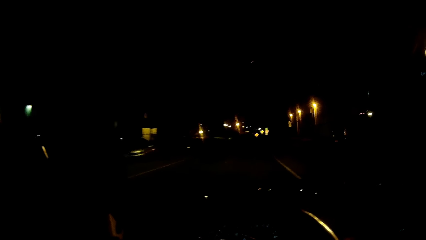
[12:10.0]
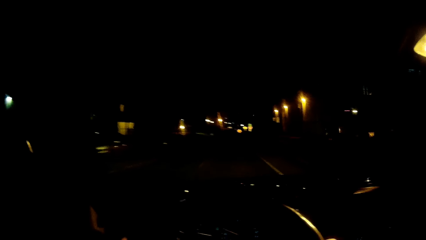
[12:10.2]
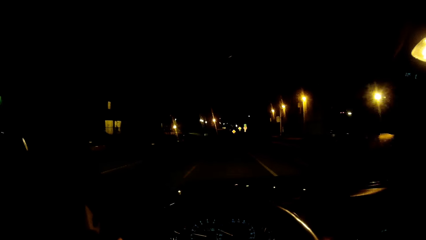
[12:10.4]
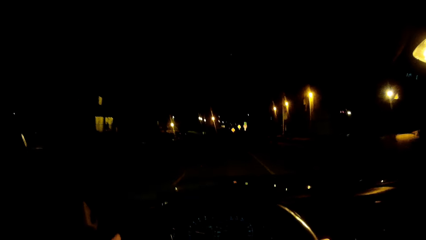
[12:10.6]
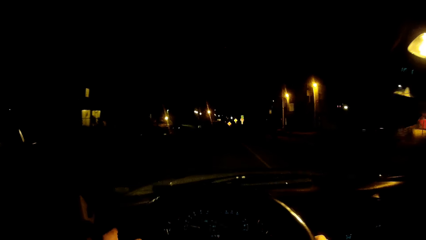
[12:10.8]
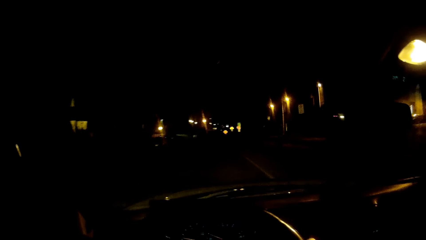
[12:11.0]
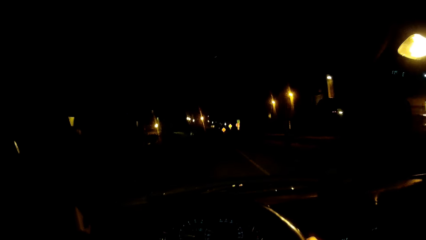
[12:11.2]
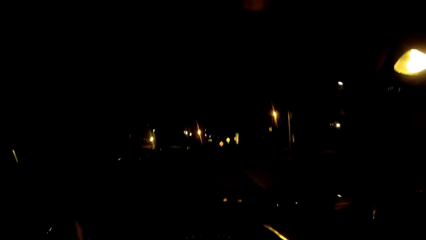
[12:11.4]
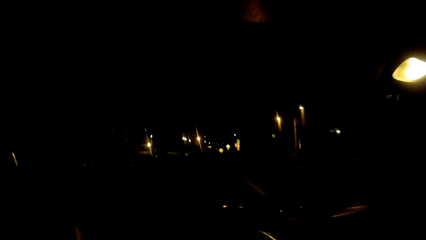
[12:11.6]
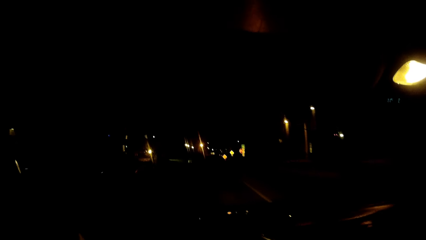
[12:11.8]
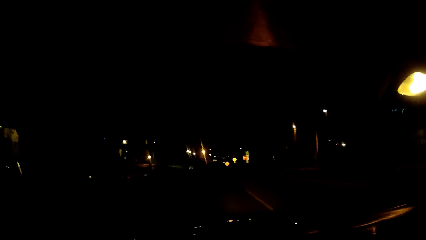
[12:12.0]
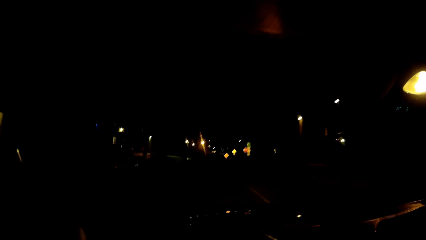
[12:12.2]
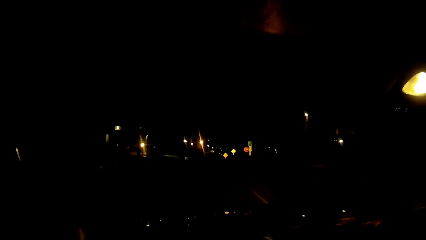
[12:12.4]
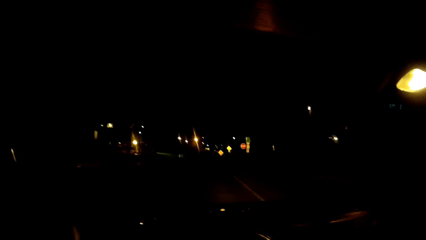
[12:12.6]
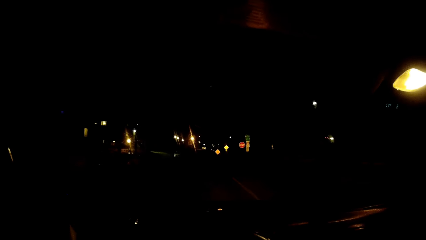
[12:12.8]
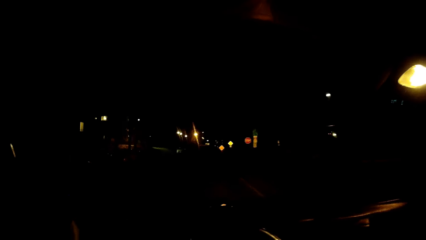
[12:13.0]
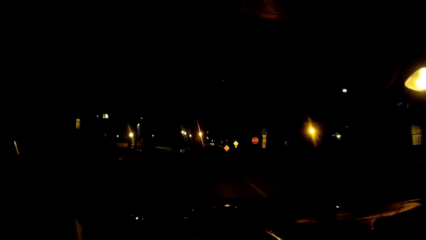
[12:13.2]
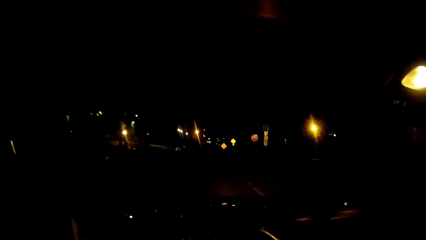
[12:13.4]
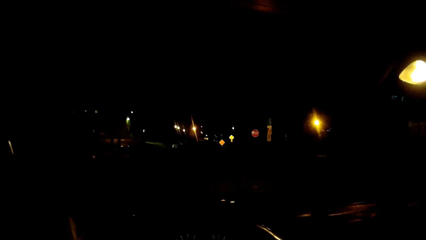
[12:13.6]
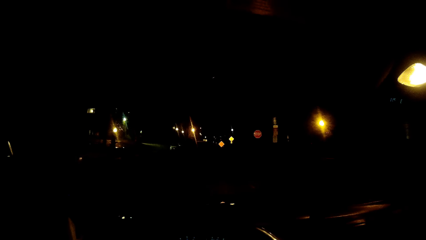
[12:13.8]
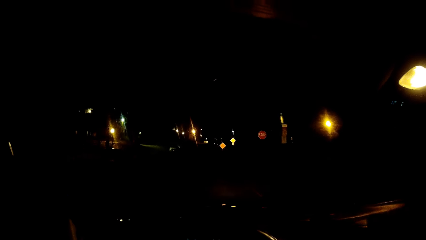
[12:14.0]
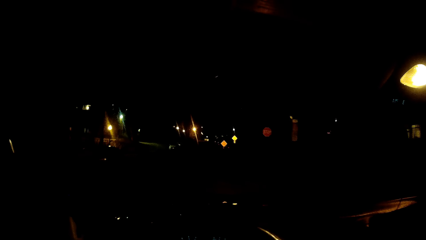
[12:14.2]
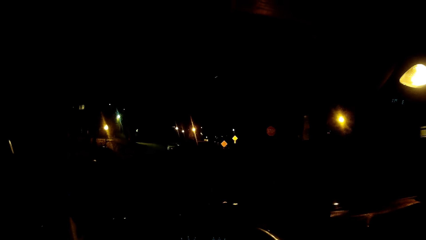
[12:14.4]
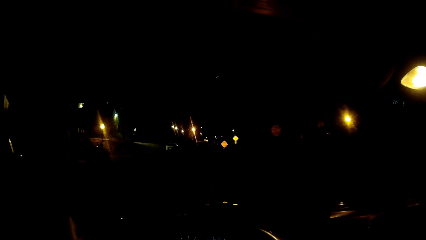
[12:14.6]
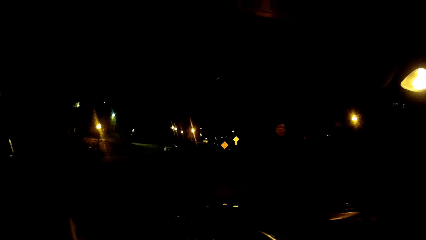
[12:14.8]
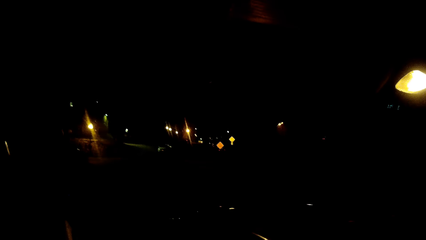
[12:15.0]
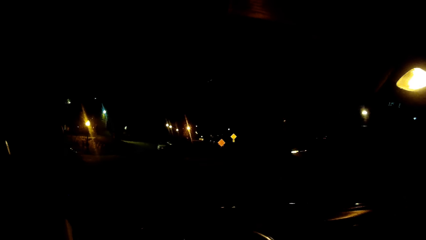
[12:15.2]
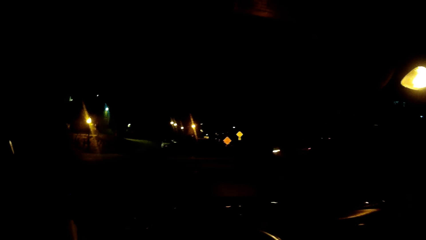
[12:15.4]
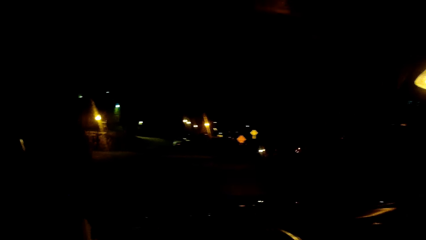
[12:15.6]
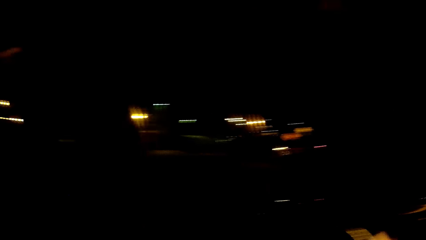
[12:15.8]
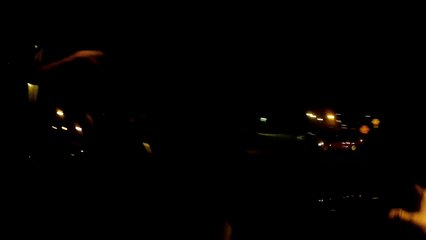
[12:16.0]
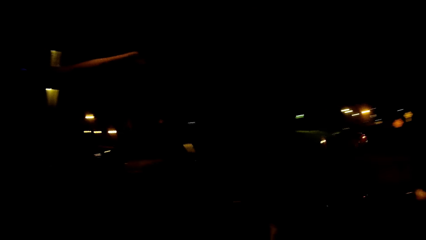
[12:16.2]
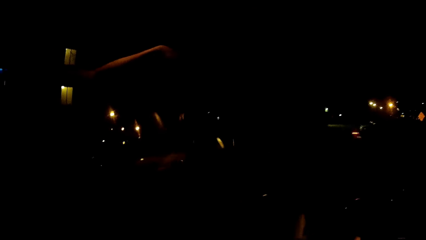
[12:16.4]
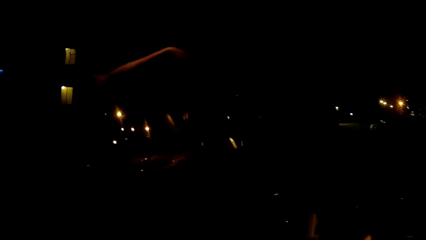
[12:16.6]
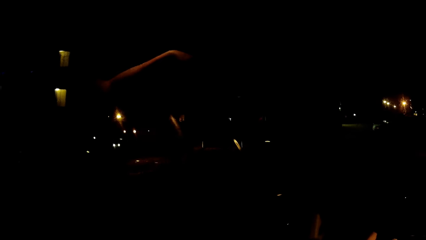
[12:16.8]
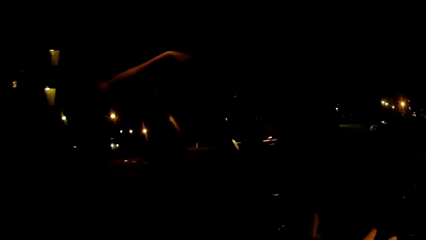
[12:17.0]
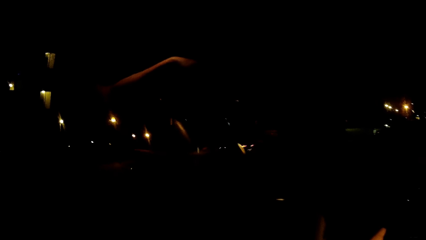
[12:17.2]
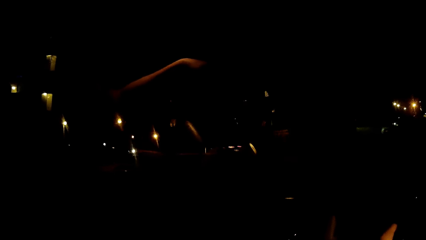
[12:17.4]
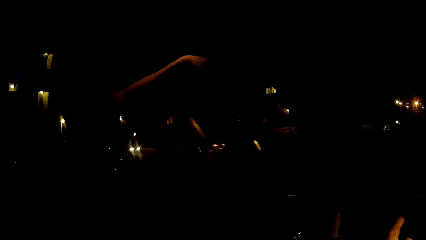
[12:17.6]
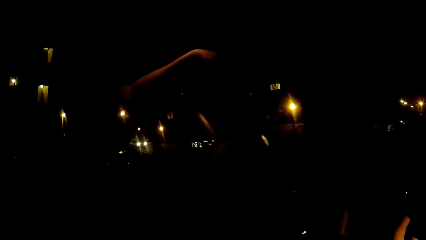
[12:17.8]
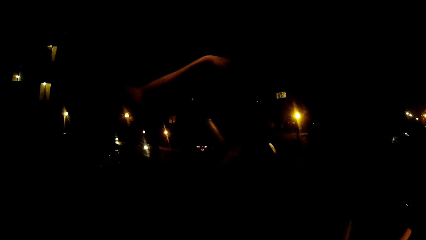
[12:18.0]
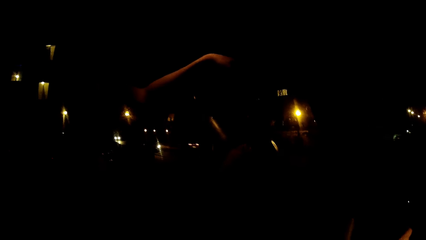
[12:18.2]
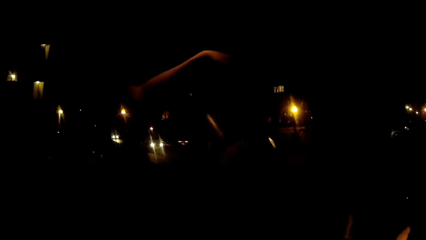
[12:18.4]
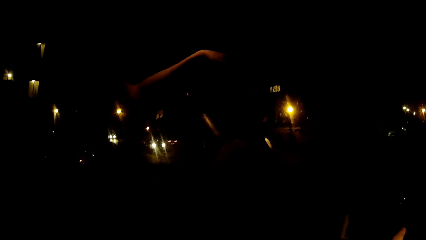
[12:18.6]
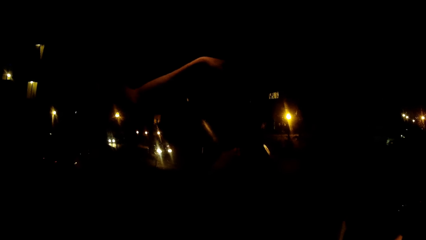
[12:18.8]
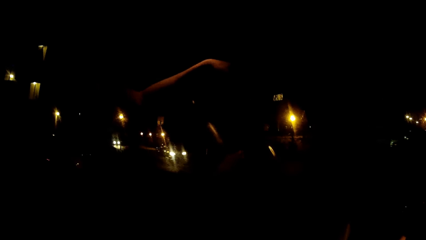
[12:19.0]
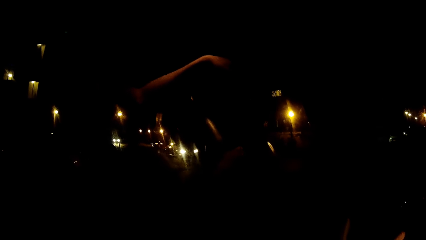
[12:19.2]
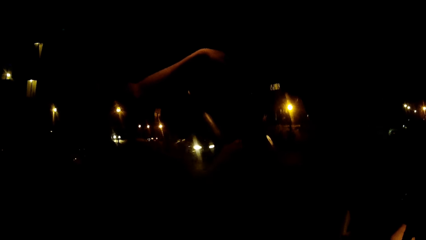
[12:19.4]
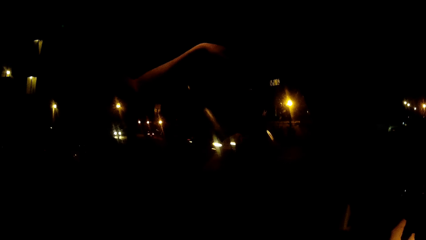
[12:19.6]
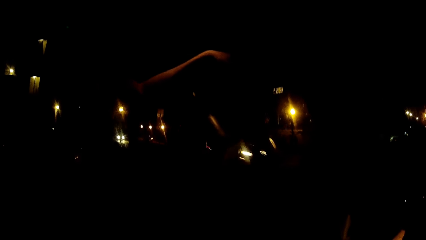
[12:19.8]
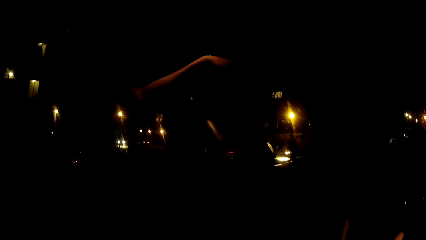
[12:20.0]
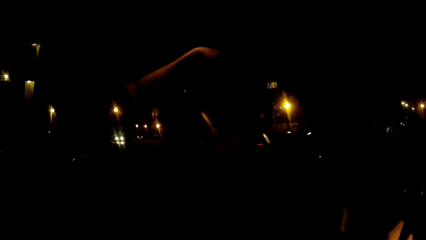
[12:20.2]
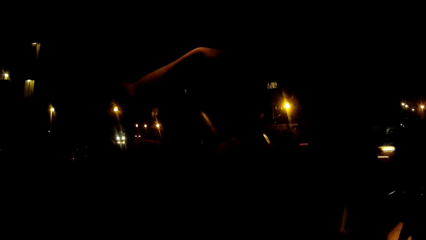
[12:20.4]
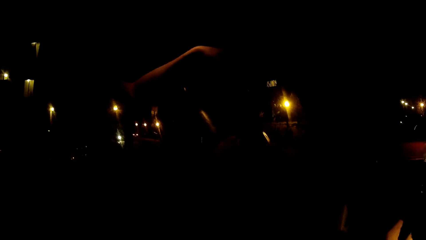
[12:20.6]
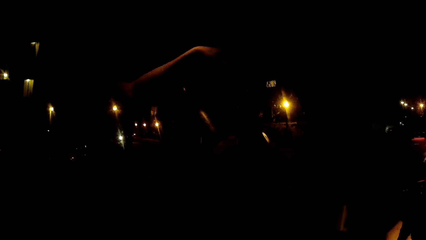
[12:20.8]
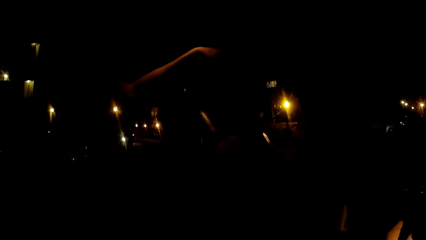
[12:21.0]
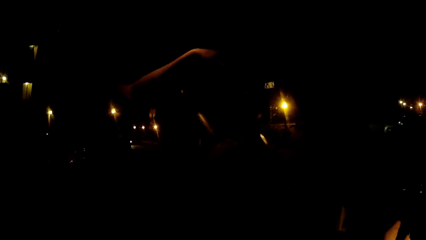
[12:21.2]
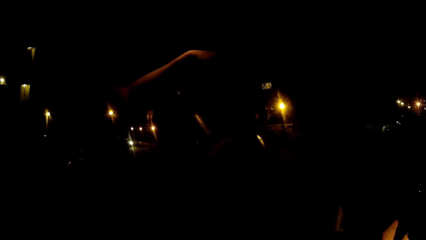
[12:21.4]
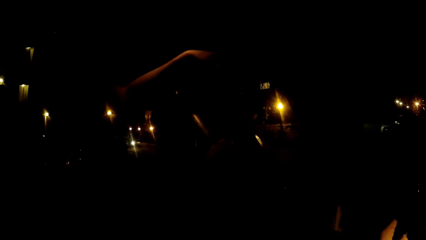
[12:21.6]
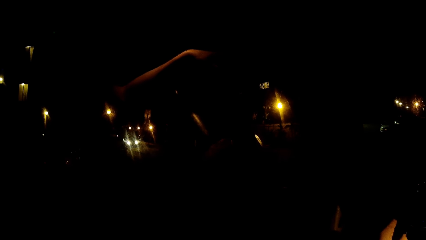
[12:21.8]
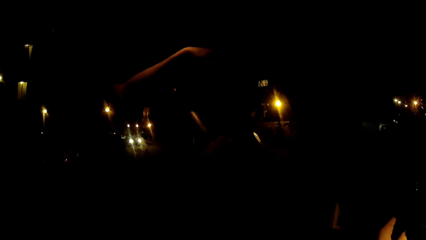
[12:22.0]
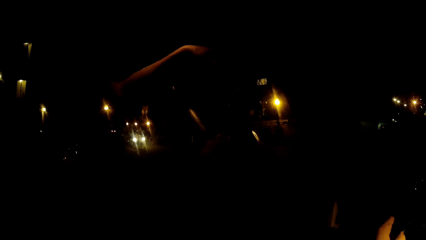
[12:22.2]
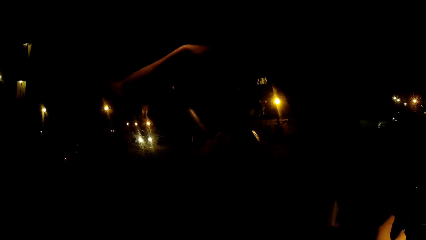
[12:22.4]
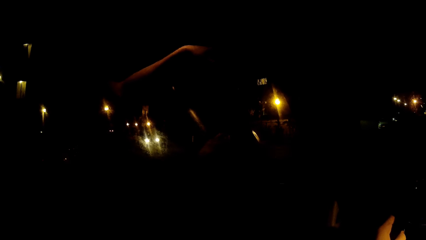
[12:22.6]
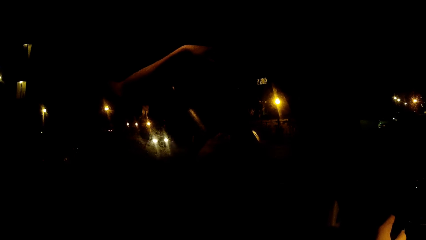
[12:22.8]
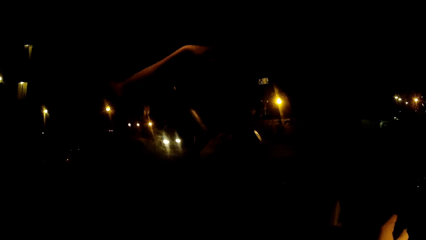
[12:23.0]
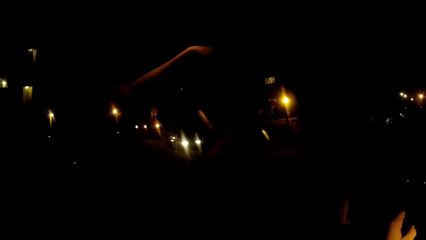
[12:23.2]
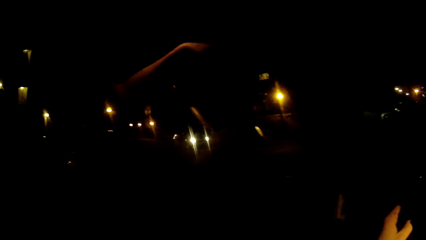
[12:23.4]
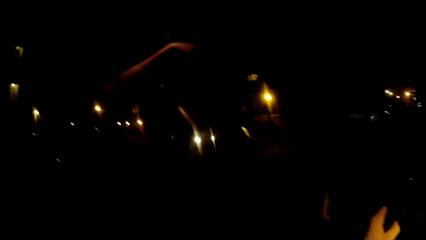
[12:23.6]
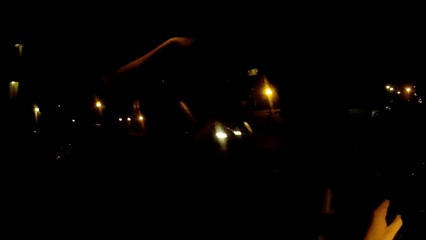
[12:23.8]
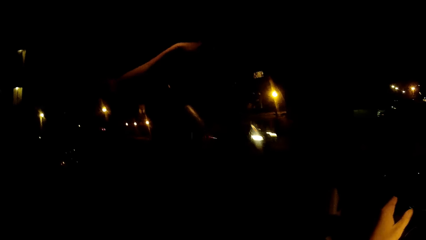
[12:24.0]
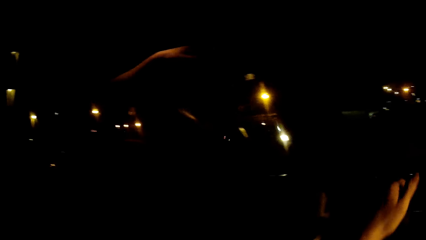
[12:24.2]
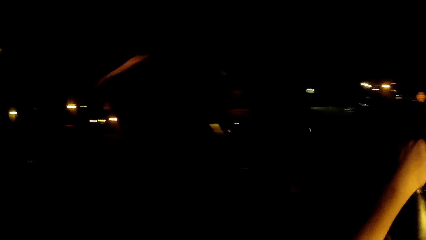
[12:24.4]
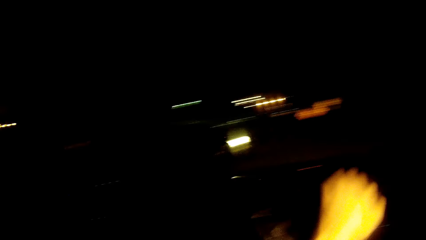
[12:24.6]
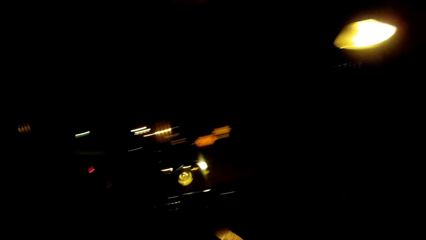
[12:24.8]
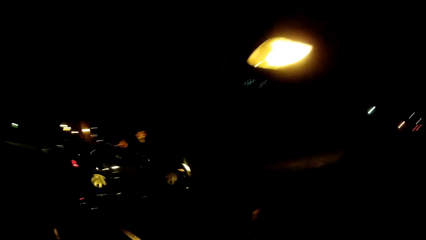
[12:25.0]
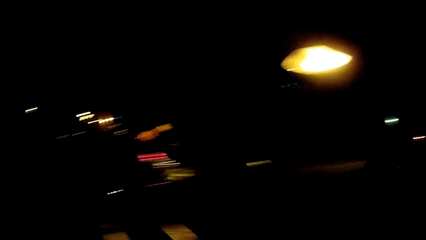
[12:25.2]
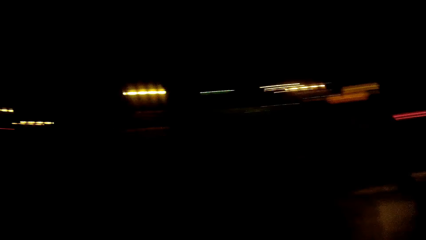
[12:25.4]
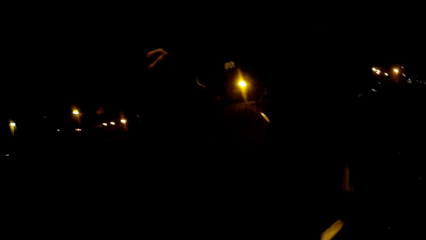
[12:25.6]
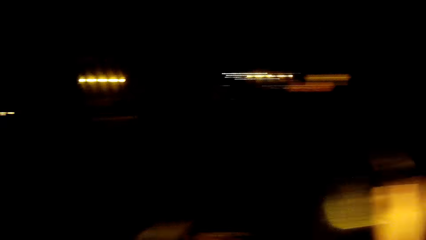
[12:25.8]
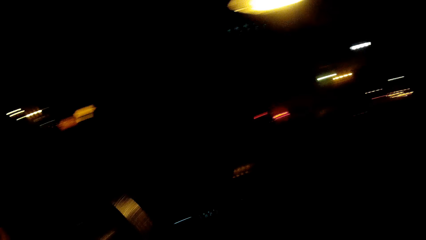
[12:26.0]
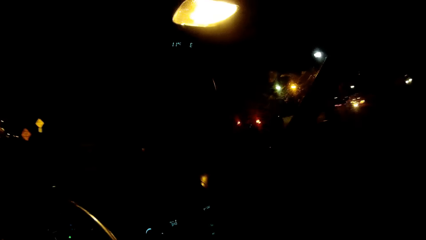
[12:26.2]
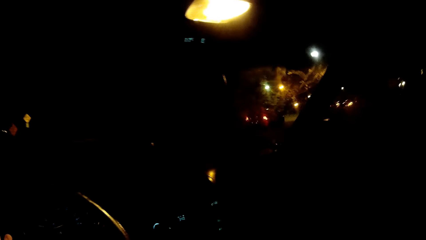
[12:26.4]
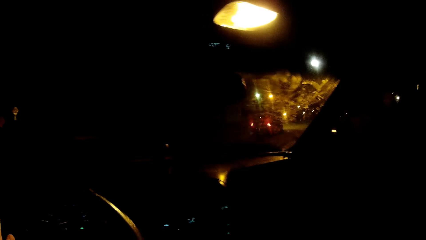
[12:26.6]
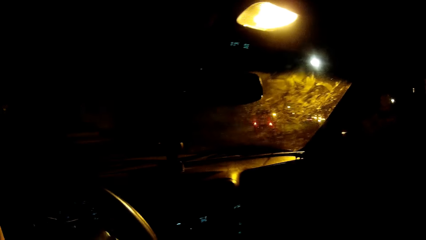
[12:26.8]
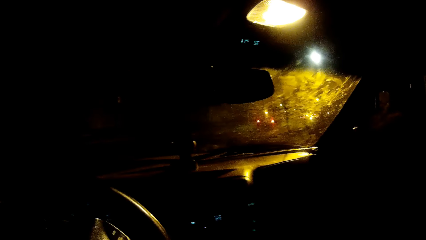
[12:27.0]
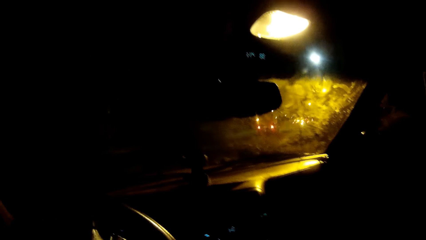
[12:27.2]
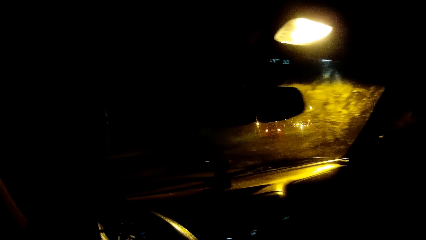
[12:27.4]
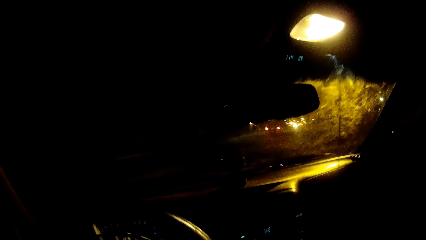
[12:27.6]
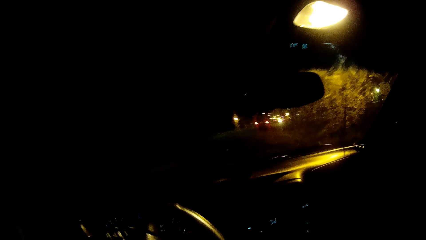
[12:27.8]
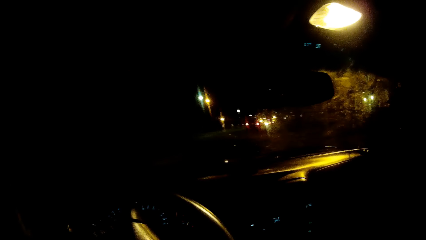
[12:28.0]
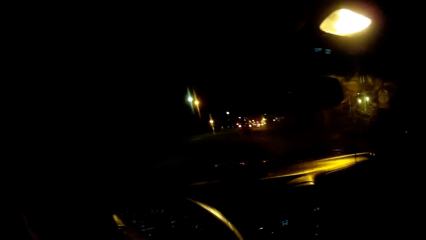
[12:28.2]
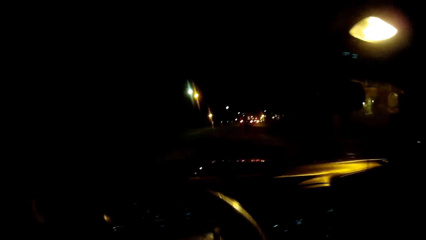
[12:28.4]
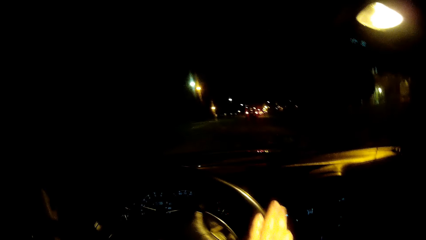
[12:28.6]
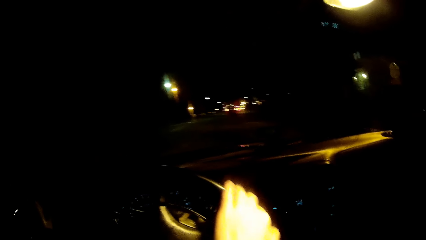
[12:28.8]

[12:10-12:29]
The camera wearer stops the car. He looks around the road. He halts the car. He drives the car. He turns the car steering with his right hand.
